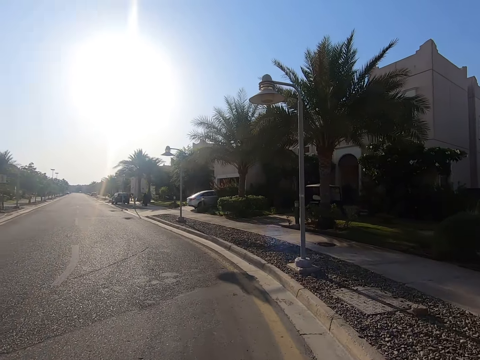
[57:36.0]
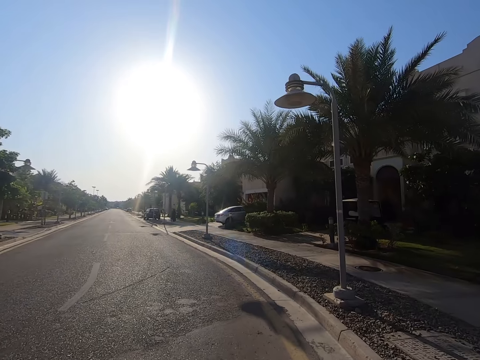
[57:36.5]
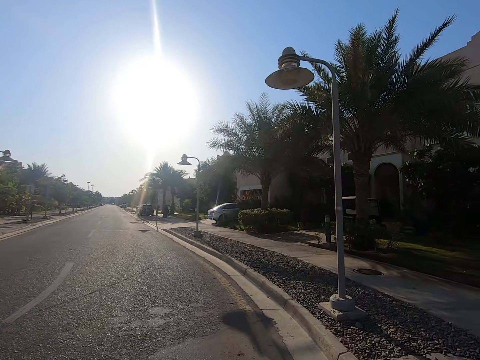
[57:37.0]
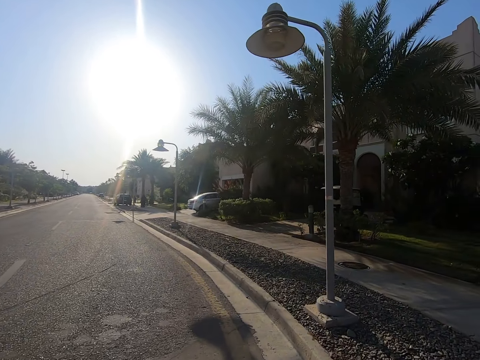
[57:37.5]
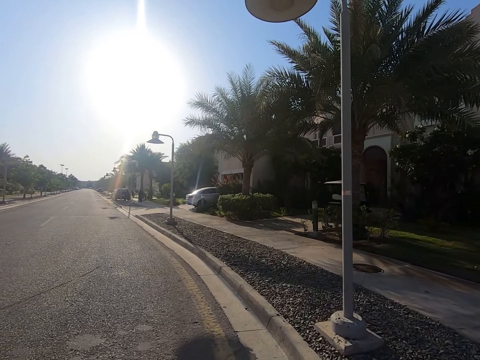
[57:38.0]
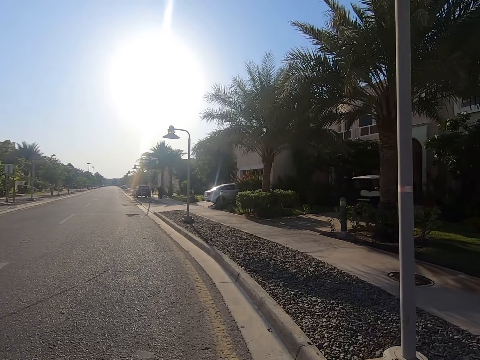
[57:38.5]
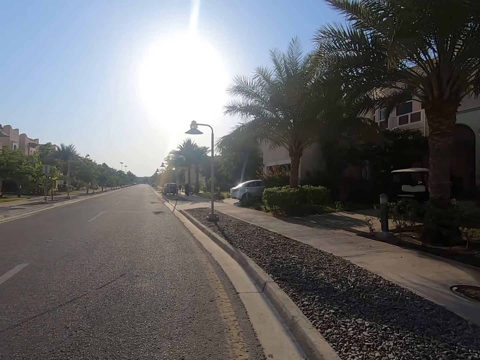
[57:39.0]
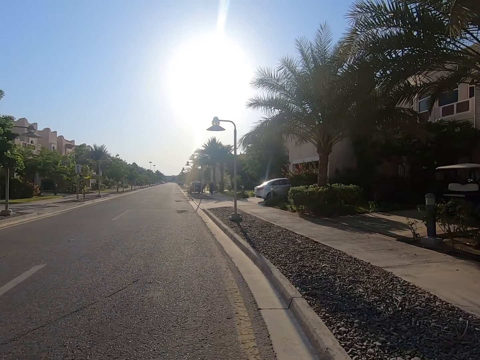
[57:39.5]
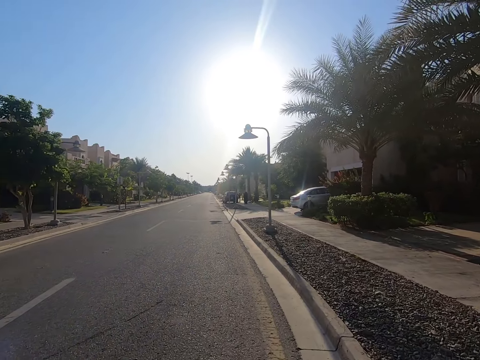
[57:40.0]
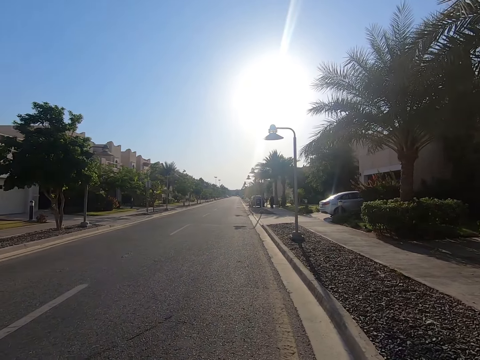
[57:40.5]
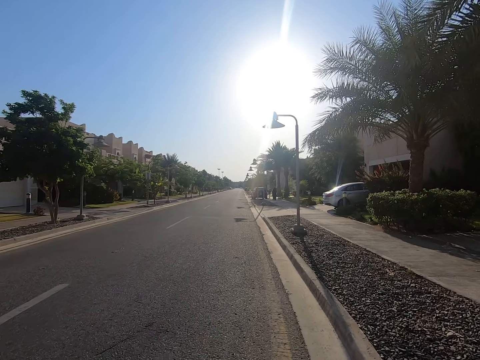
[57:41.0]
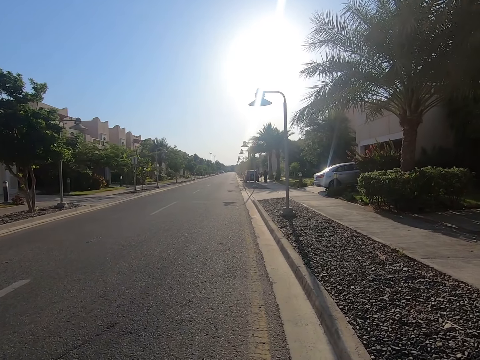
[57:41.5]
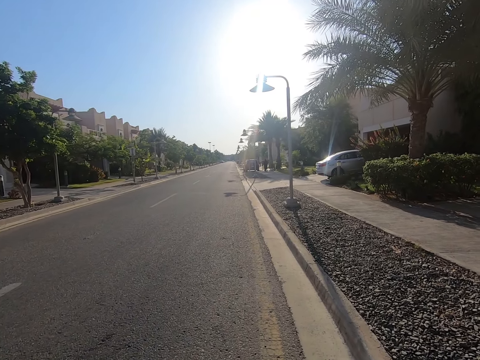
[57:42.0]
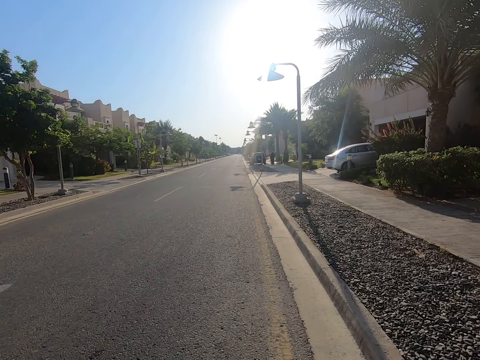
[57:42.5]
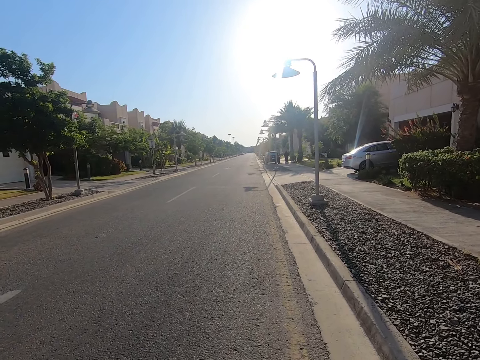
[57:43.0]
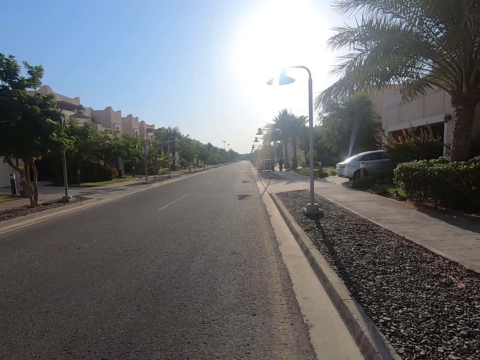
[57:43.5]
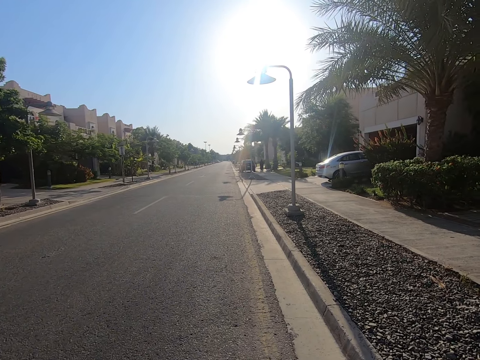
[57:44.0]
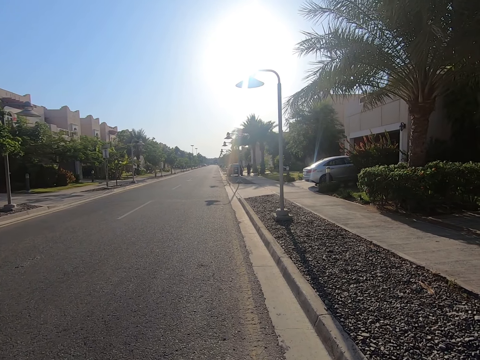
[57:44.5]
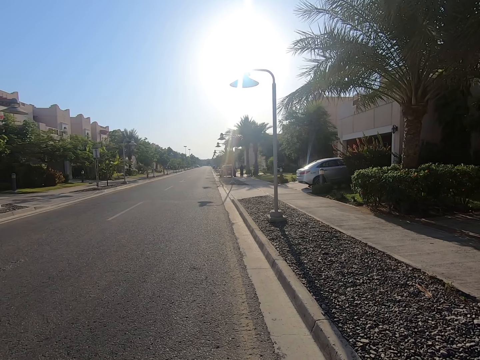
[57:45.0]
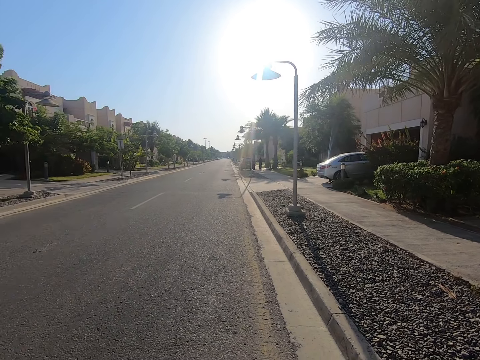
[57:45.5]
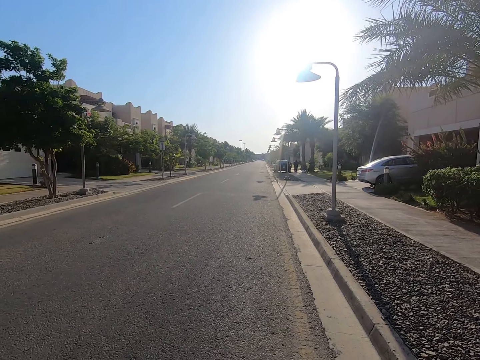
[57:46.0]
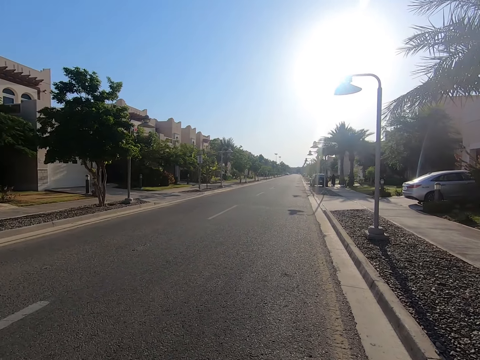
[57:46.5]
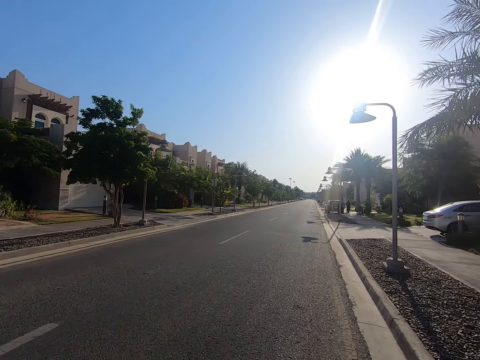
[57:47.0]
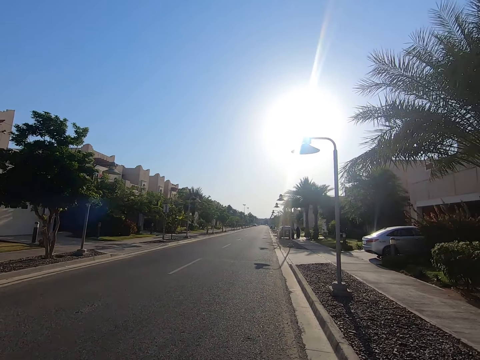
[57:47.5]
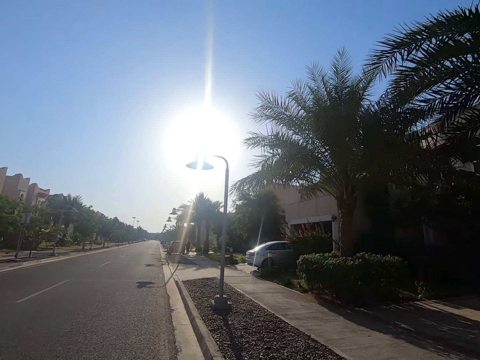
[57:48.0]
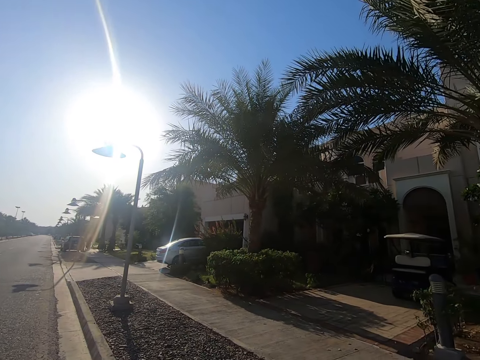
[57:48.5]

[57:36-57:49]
The camera wearer looks at the streetlights. They stop on the road. They look at the road. They slow down the vehicle.

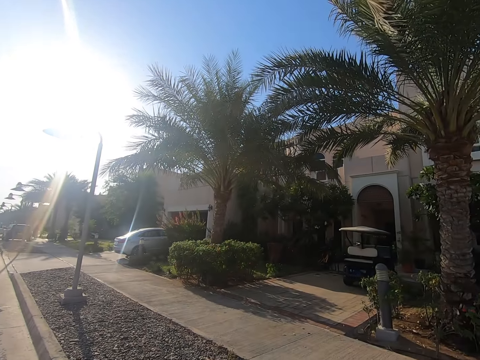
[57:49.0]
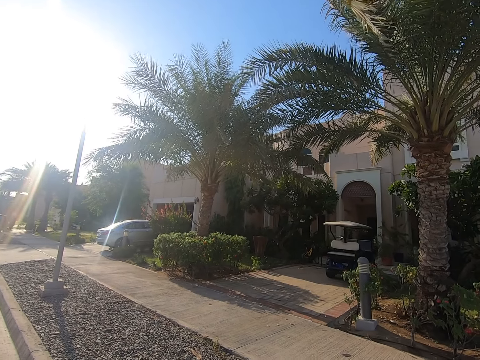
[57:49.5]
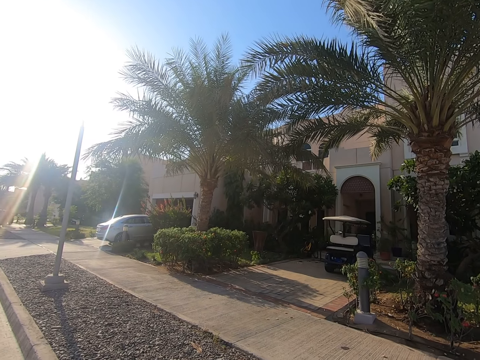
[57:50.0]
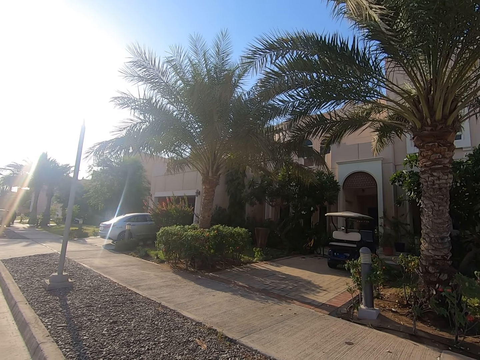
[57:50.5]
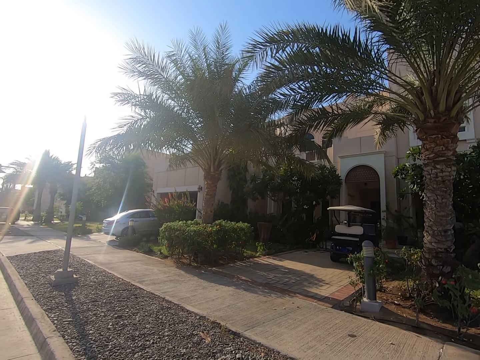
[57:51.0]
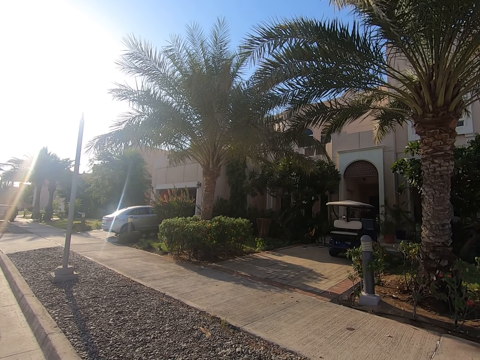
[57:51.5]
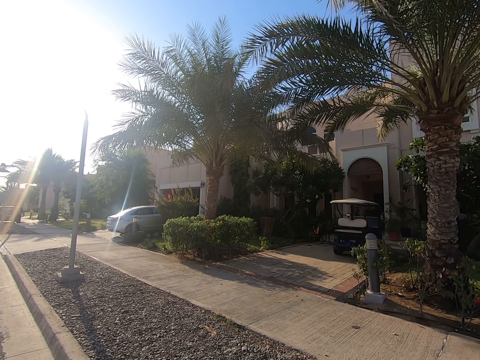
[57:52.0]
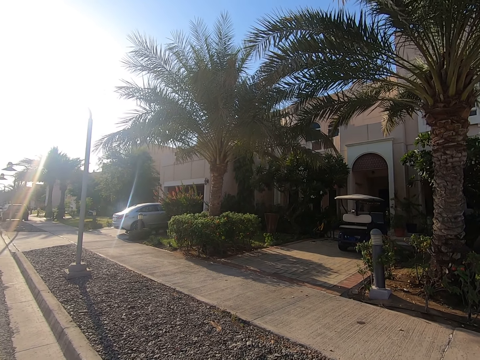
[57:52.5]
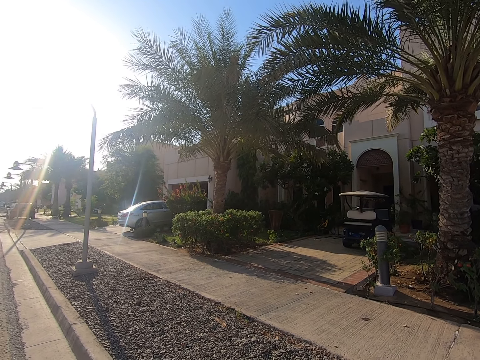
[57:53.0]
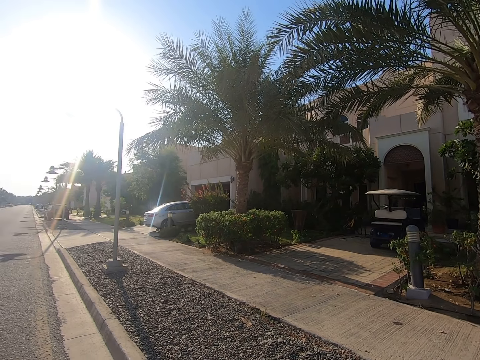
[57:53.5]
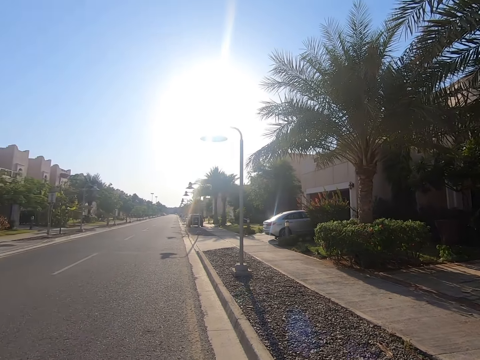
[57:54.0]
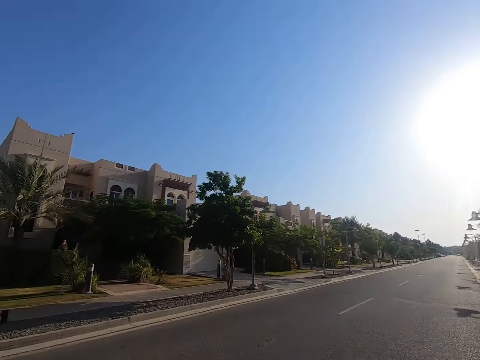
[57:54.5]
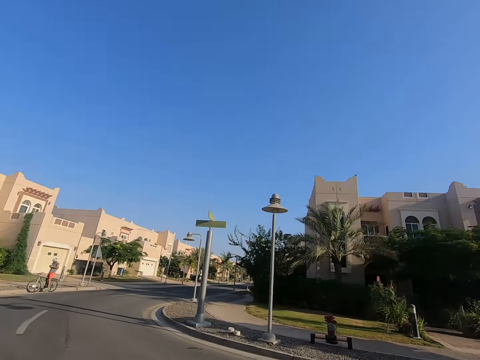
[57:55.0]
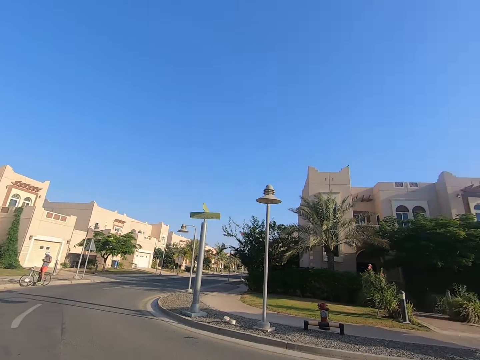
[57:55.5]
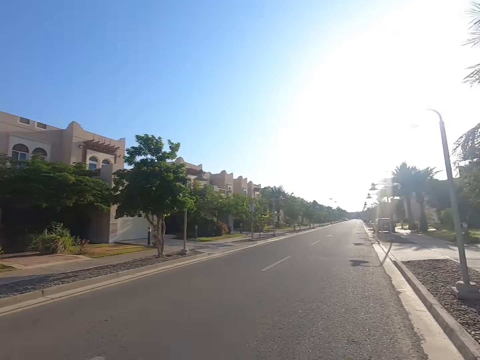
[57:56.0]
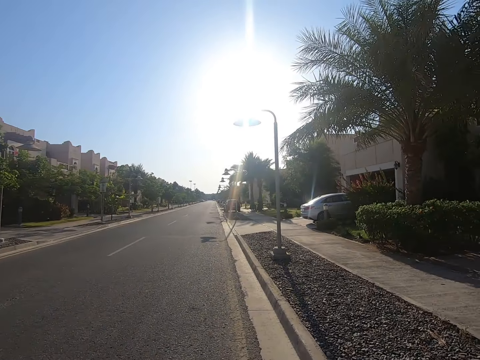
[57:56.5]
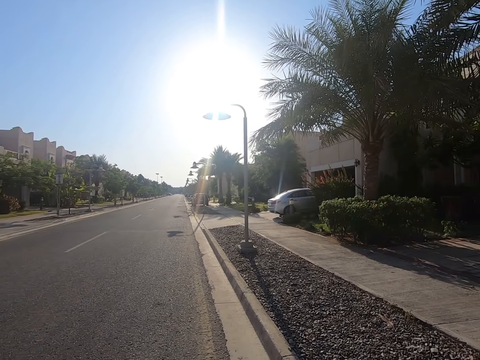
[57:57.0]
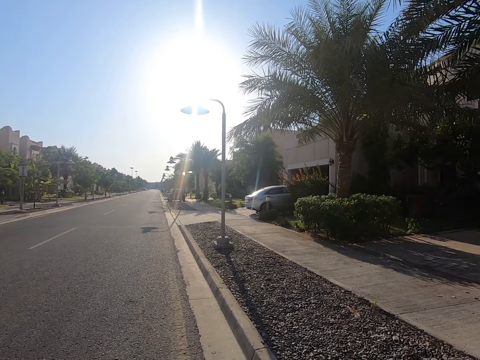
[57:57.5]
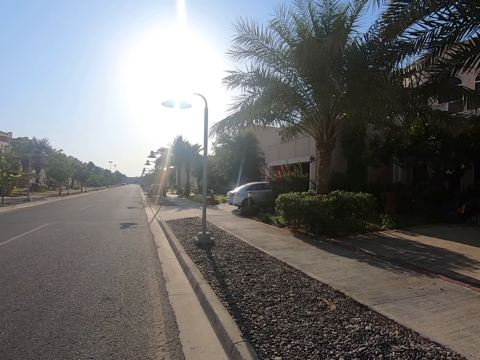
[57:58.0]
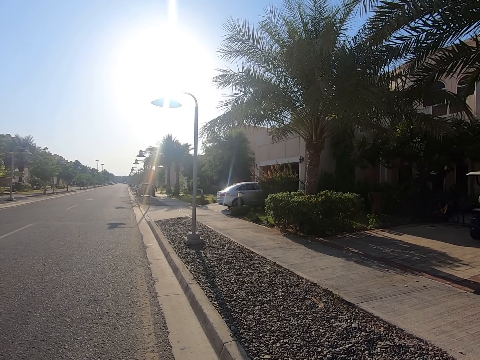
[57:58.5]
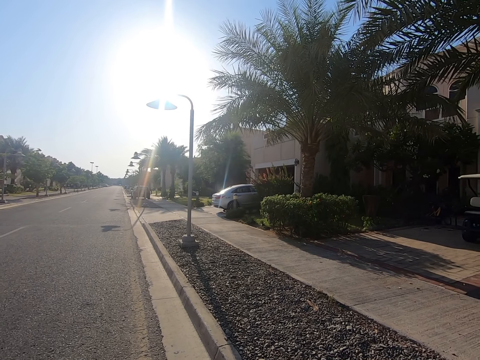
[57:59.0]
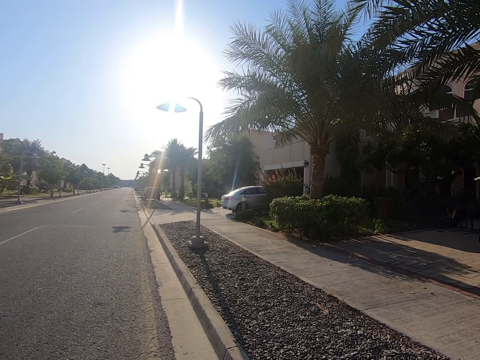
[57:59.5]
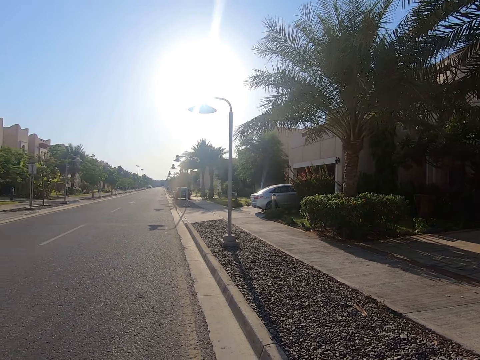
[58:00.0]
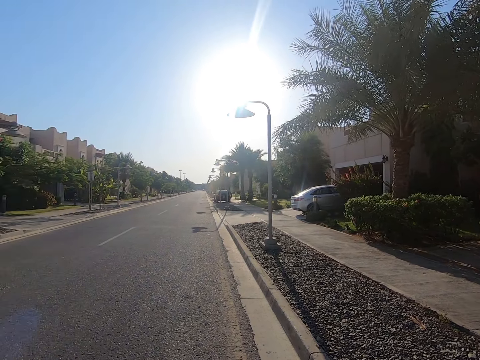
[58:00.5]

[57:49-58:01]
The camera wearer looks at the building. They look around.

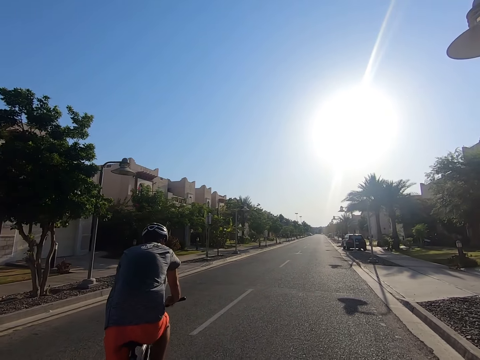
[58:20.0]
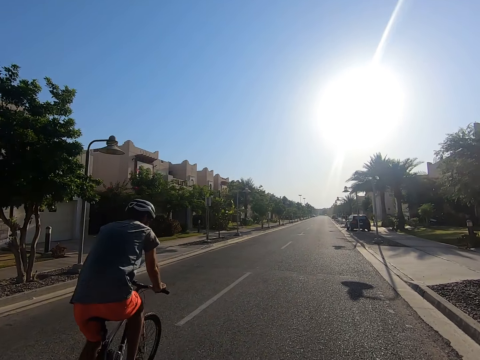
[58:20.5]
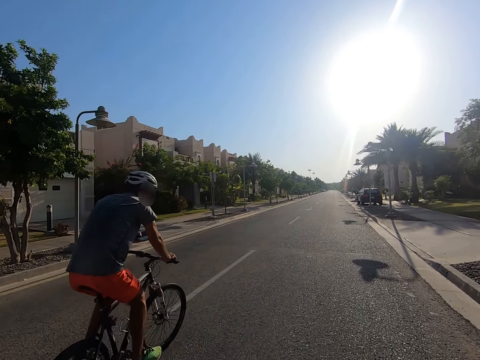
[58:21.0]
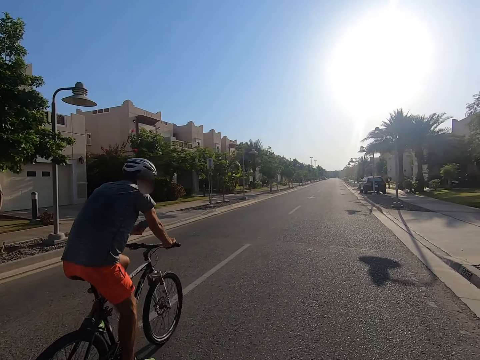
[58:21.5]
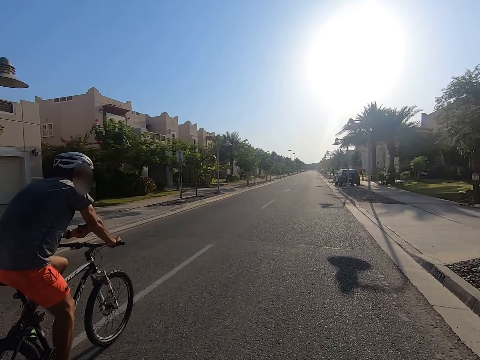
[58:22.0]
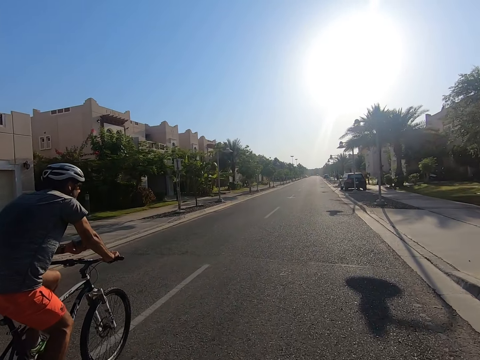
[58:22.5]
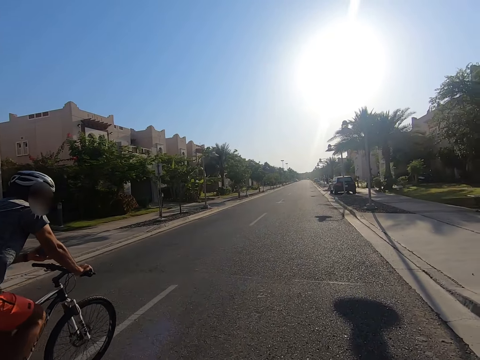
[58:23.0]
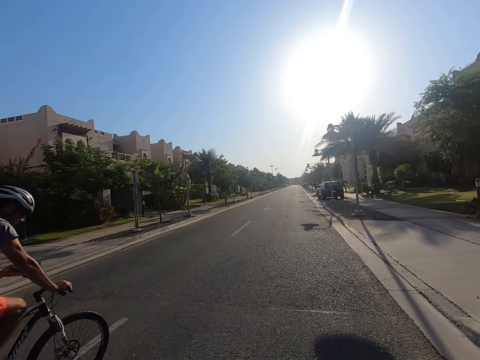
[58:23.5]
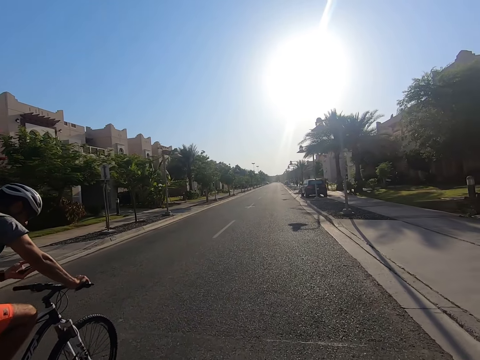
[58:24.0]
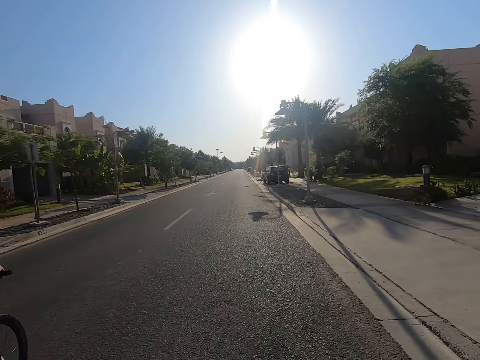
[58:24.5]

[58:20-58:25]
The camera wearer rides a bicycle on the road.
